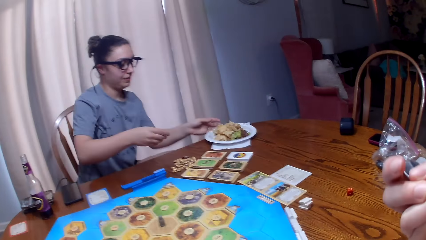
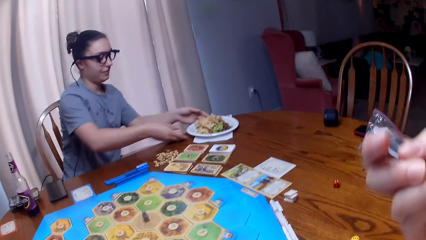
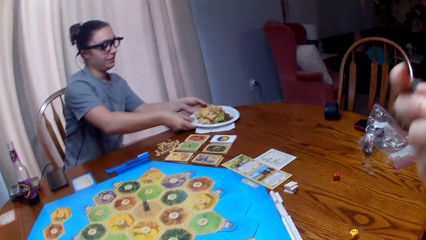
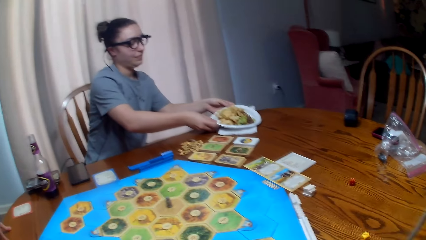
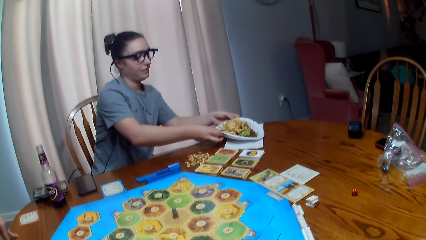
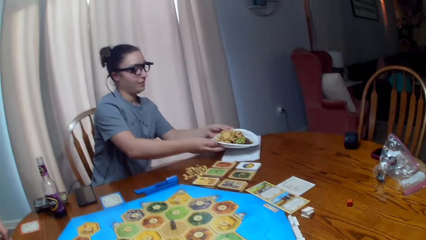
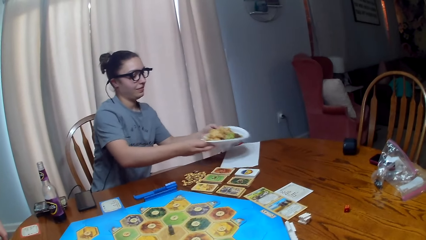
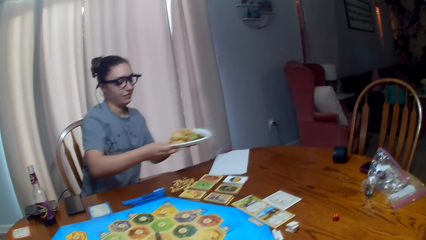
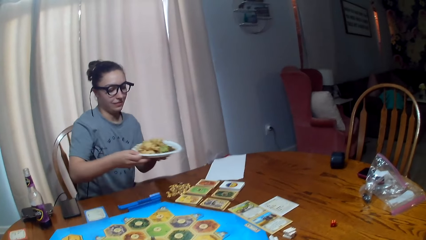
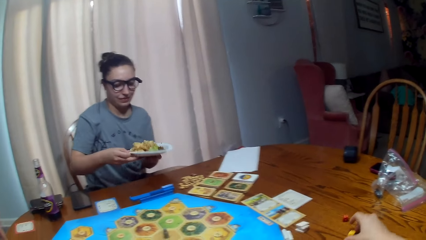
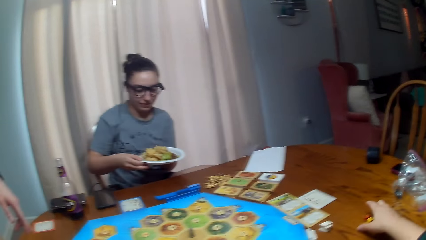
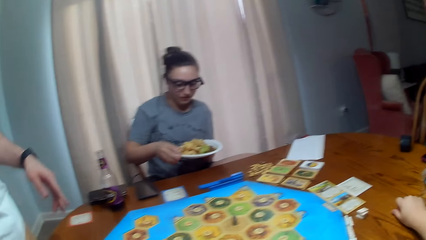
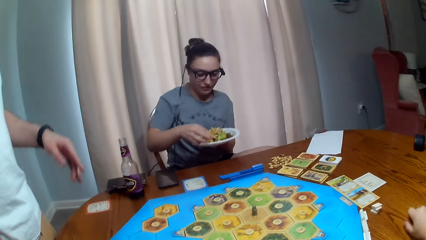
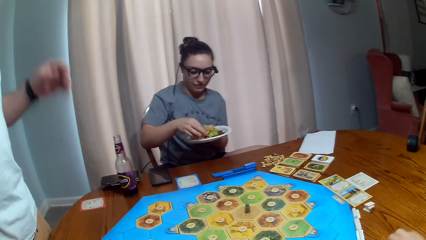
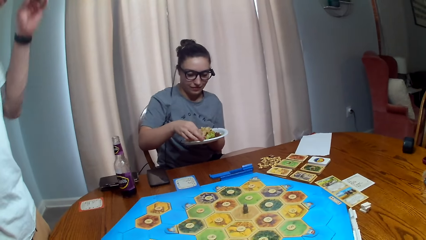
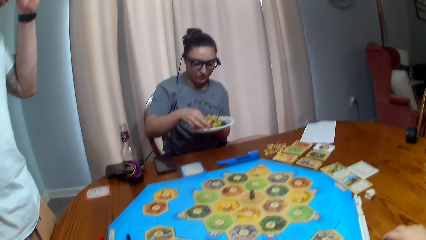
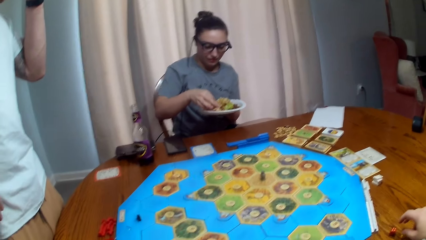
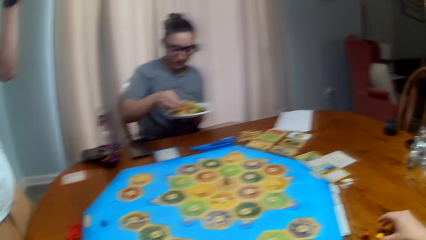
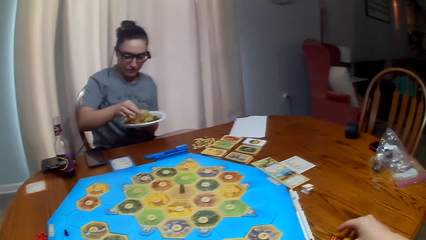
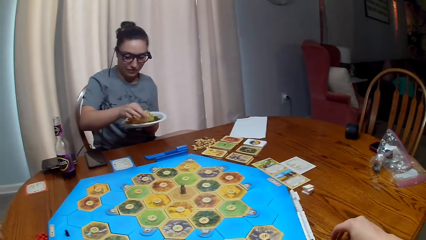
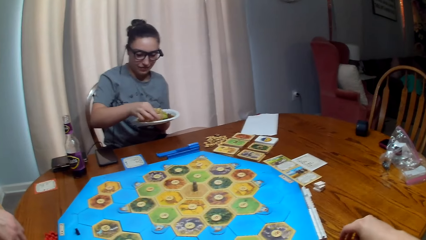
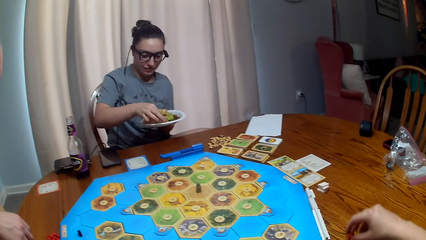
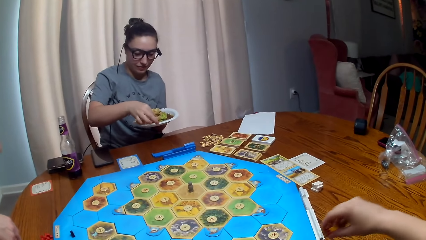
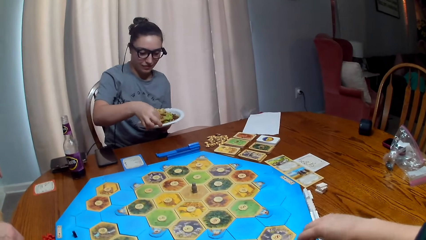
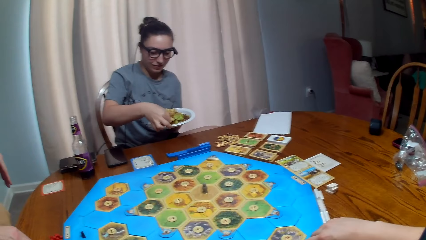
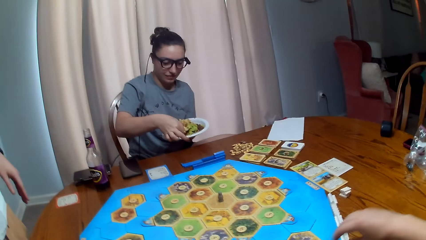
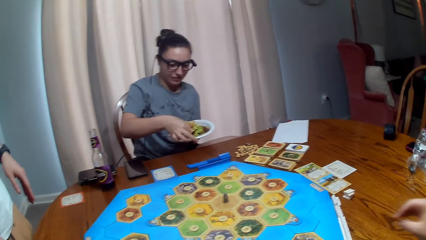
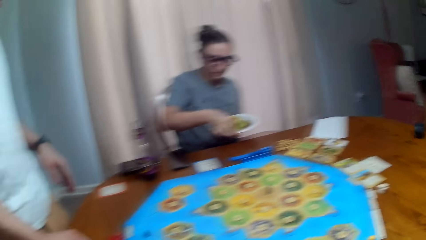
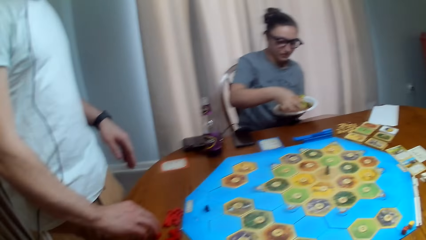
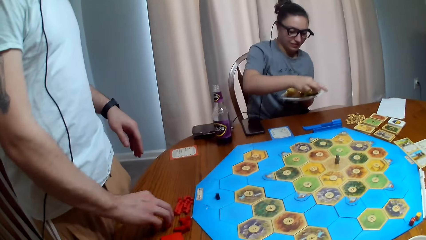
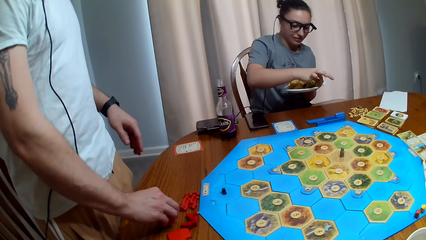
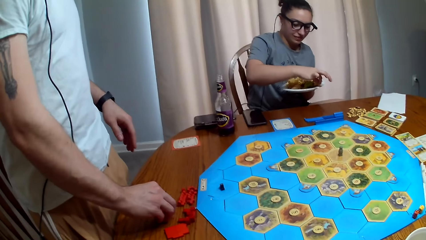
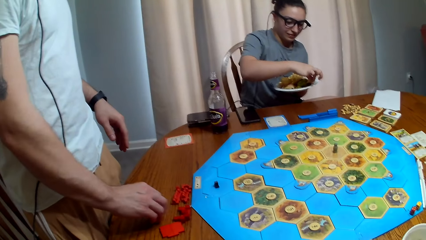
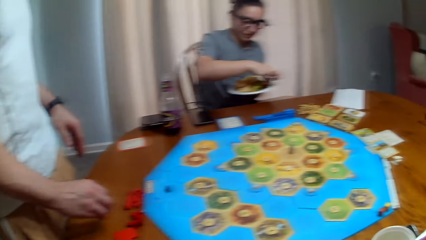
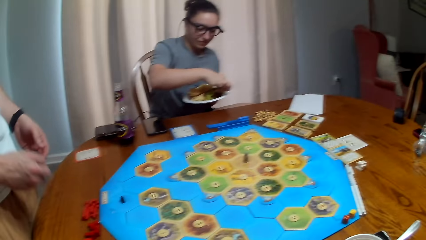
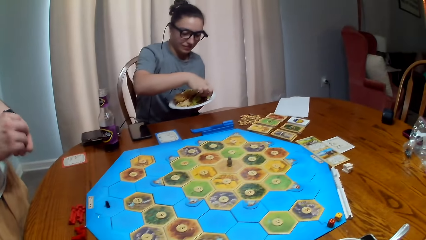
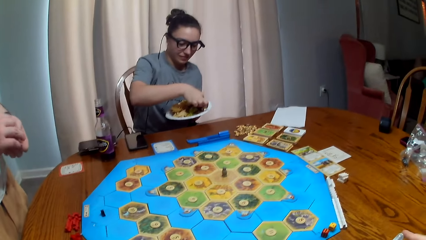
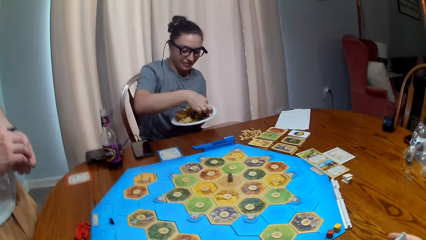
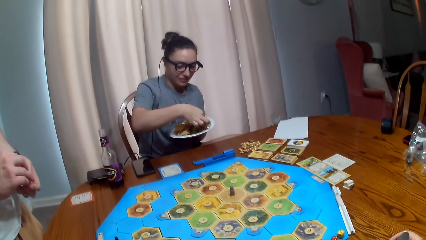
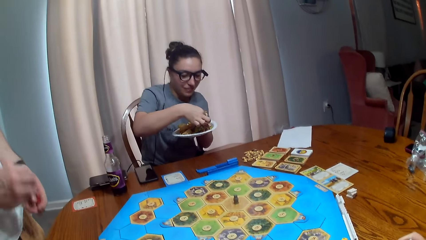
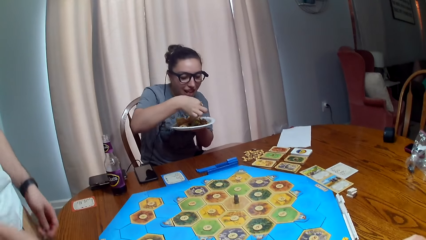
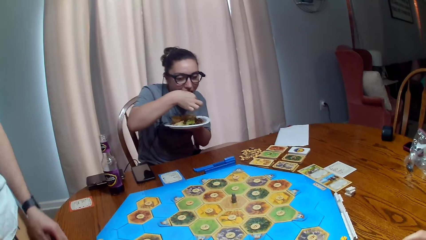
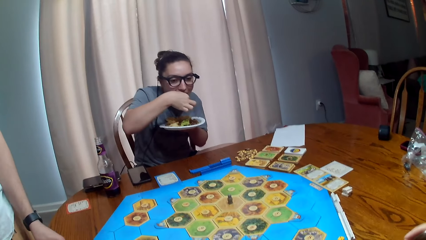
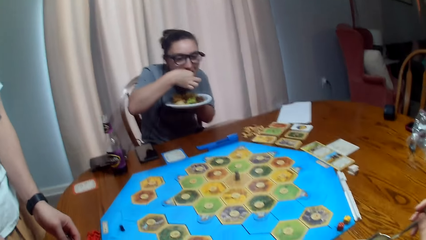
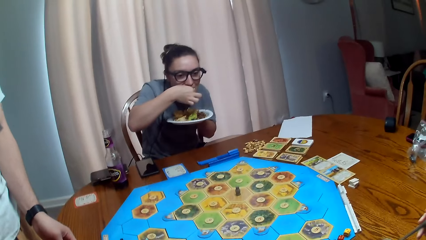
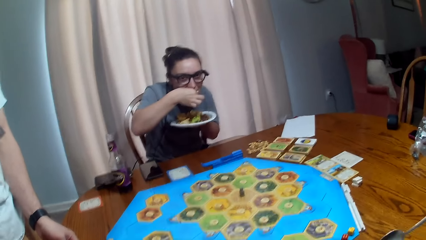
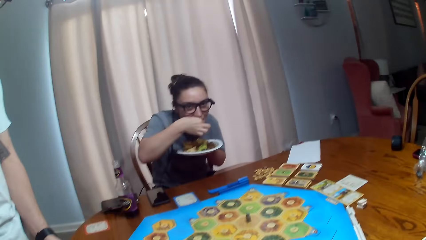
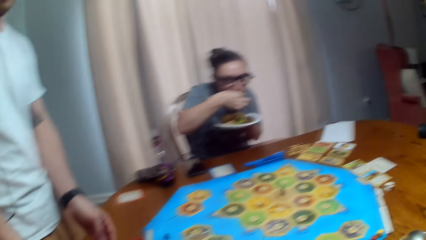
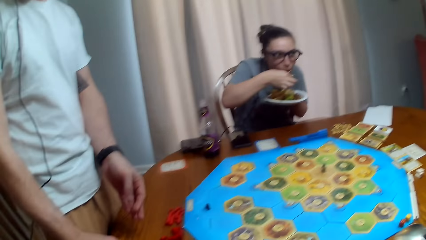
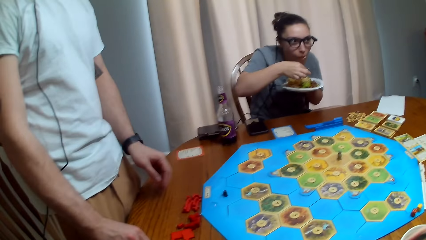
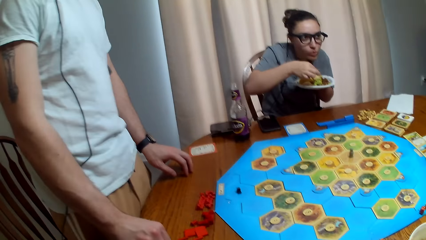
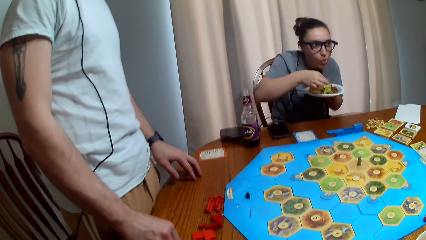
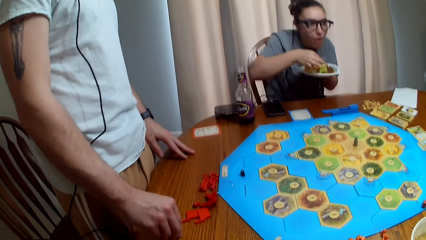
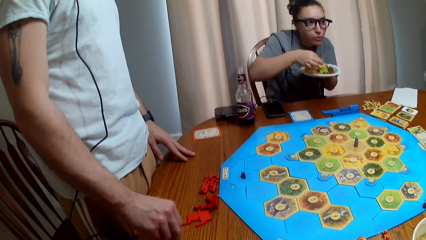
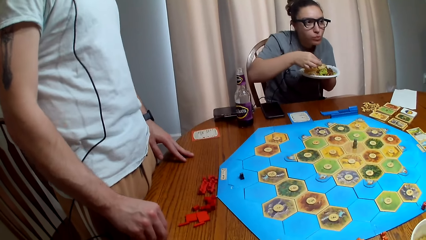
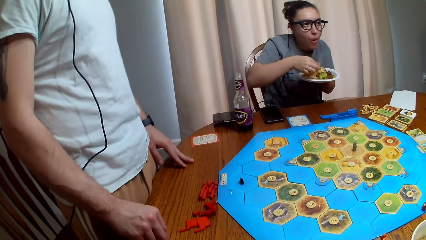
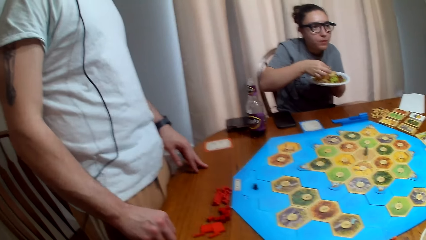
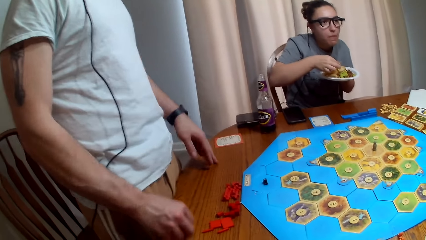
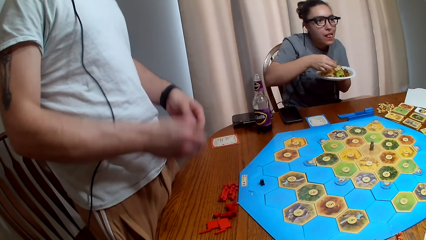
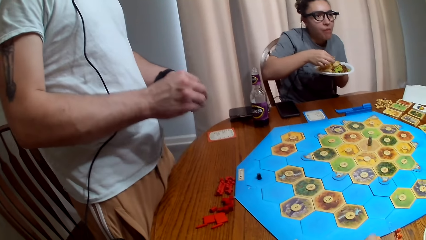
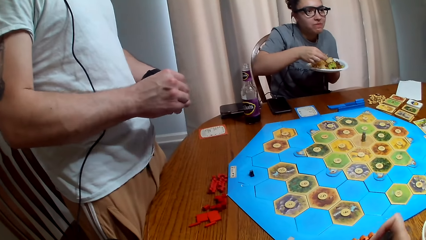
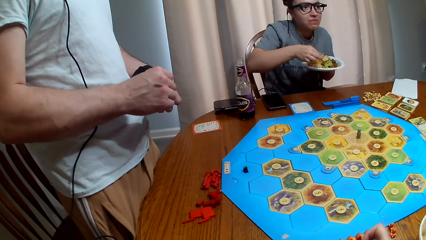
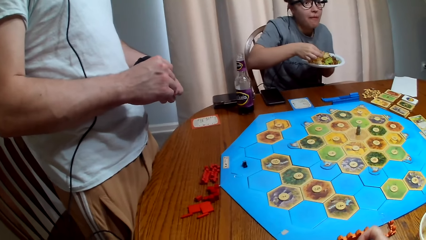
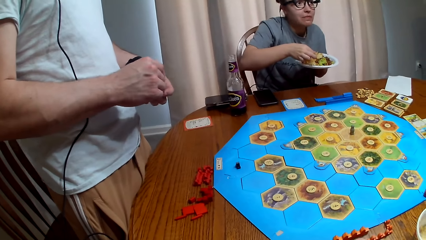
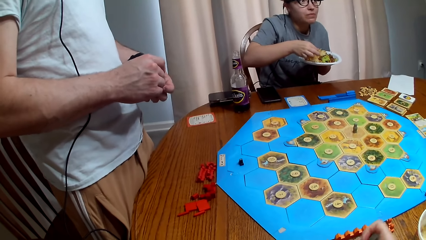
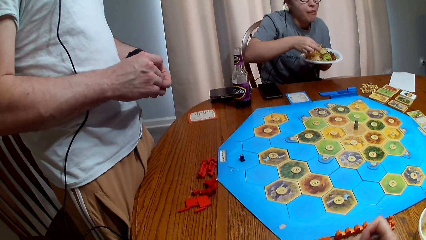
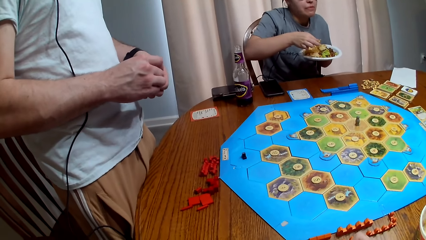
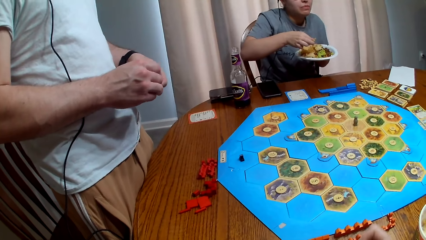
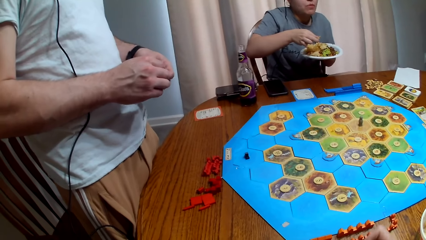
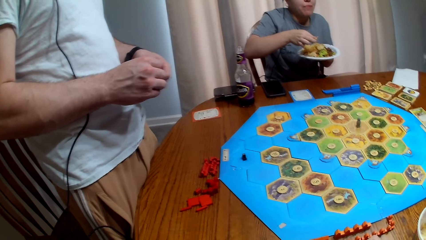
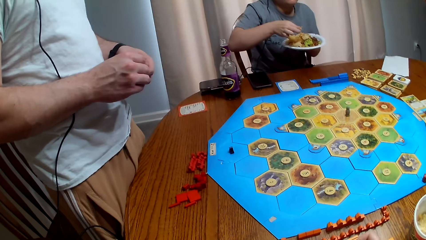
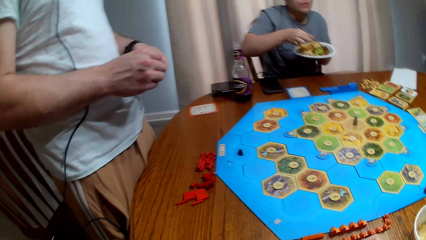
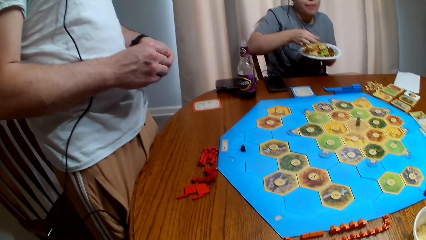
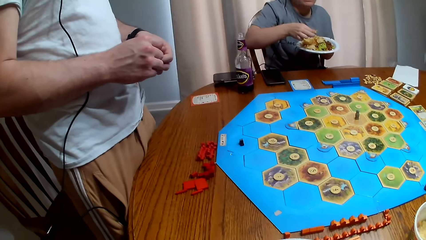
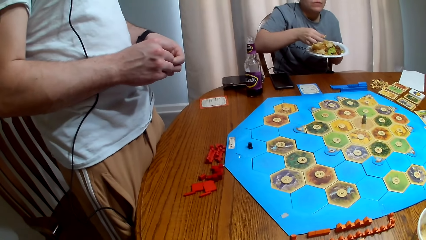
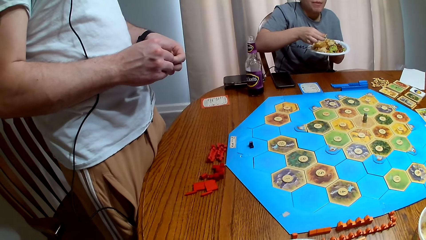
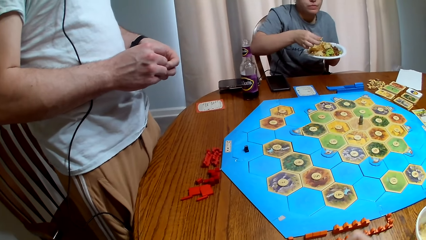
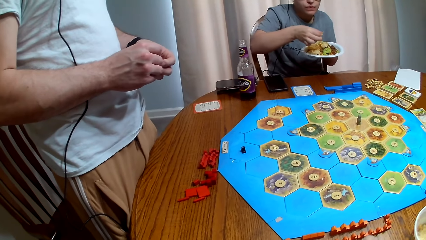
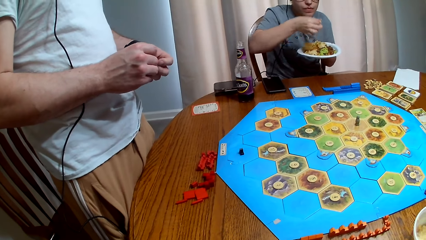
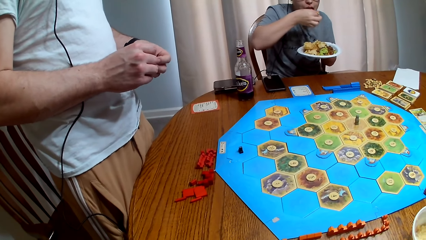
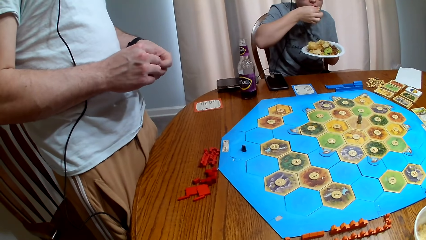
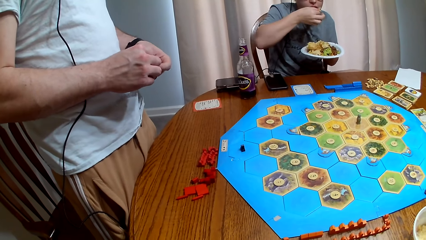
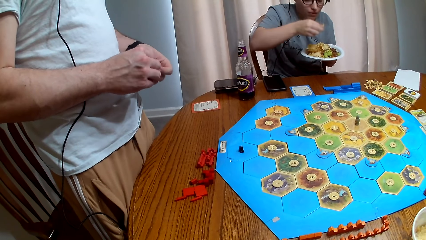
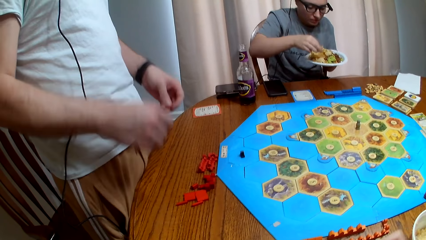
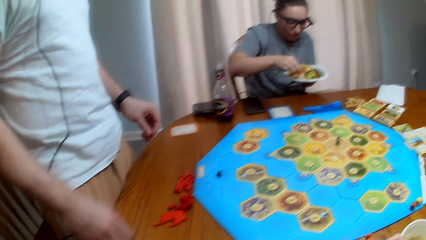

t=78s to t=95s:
A person picks up a plate from the table. Another person talks. The camera wearer picks up dice from the table, places the dice on the table, and picks up something from the table. The first person eats food. The camera wearer talks. A third person talks. The camera wearer talks. The second person talks.
